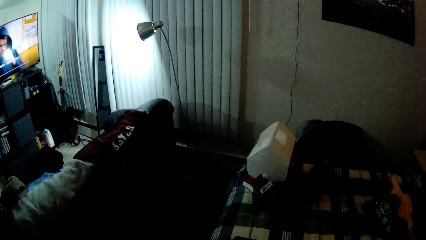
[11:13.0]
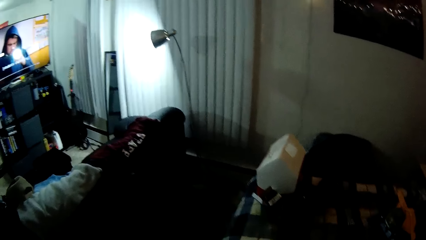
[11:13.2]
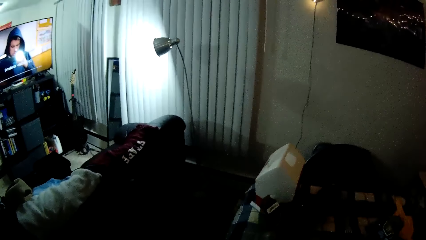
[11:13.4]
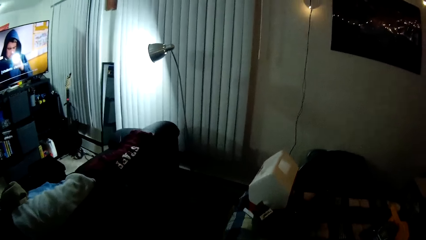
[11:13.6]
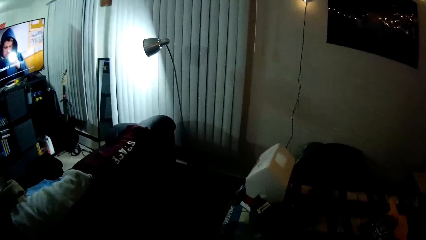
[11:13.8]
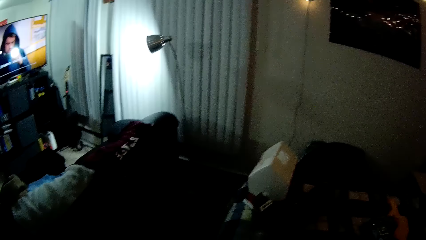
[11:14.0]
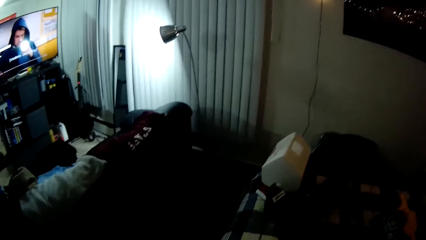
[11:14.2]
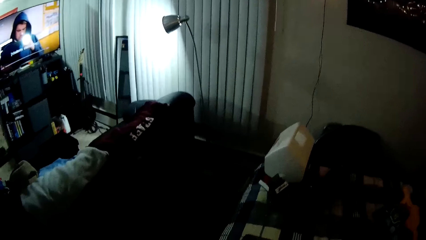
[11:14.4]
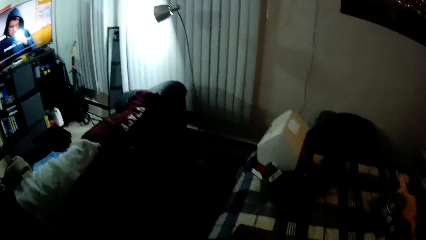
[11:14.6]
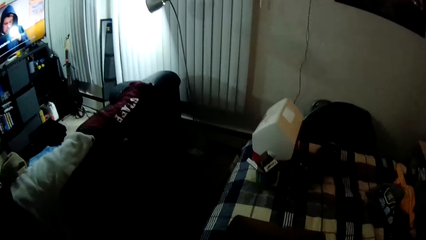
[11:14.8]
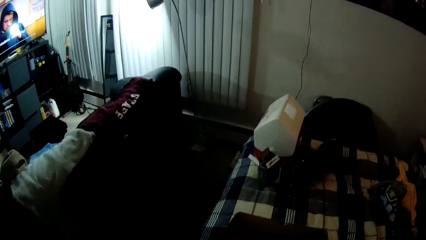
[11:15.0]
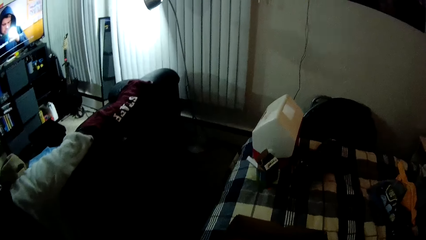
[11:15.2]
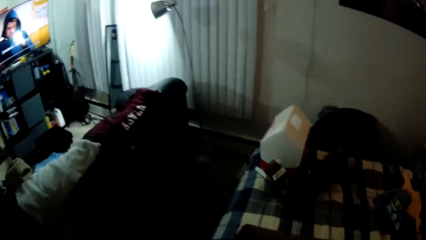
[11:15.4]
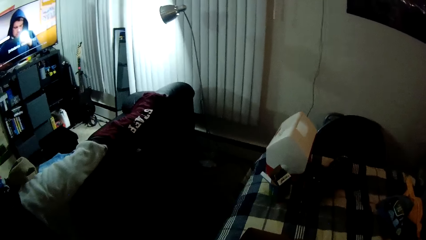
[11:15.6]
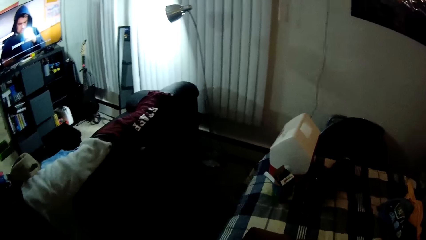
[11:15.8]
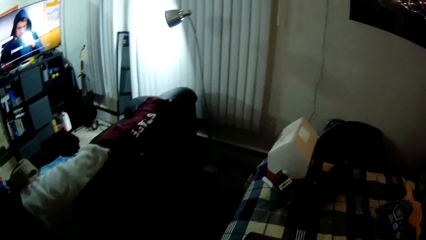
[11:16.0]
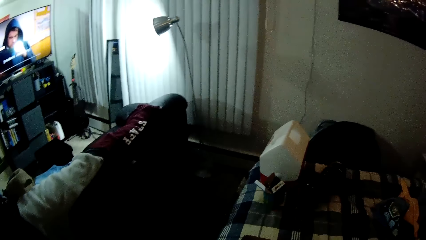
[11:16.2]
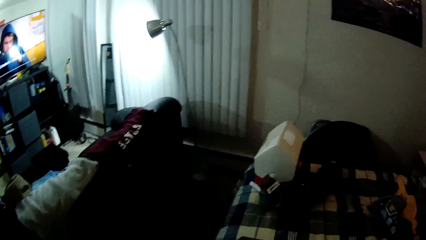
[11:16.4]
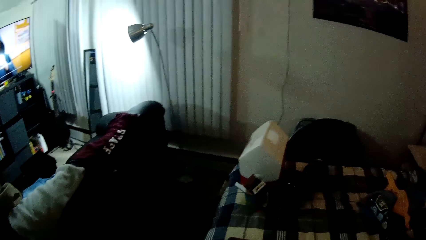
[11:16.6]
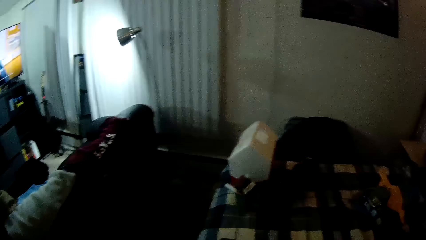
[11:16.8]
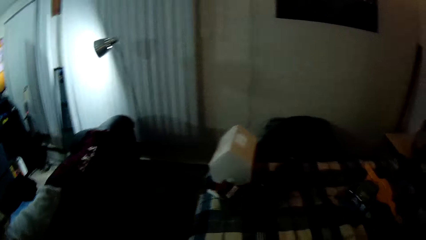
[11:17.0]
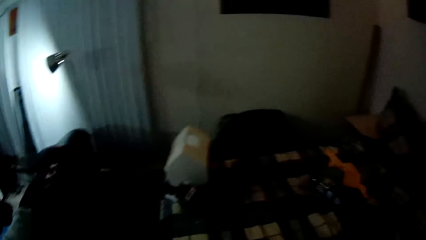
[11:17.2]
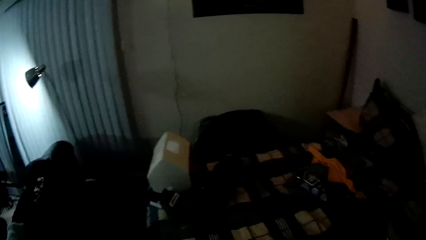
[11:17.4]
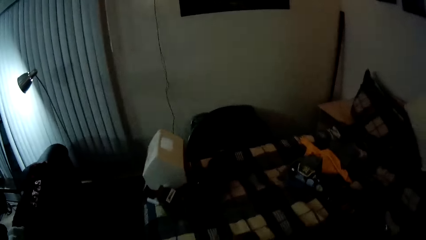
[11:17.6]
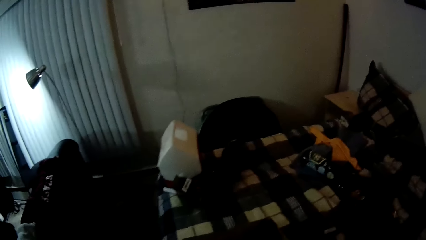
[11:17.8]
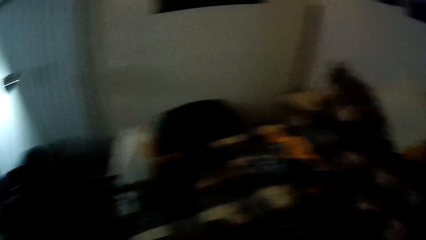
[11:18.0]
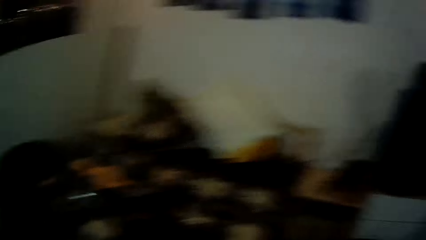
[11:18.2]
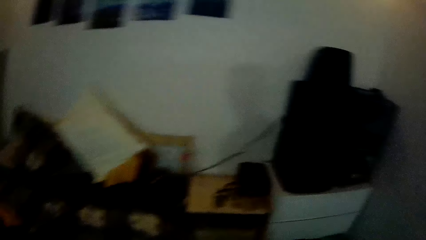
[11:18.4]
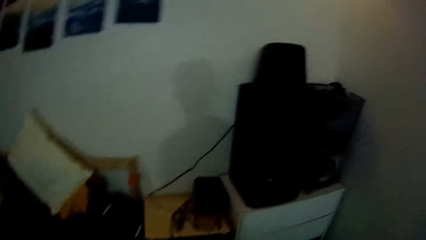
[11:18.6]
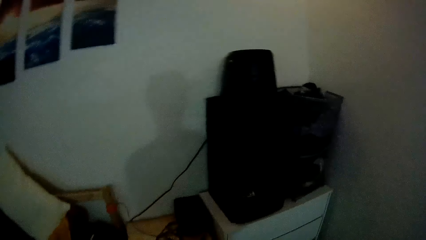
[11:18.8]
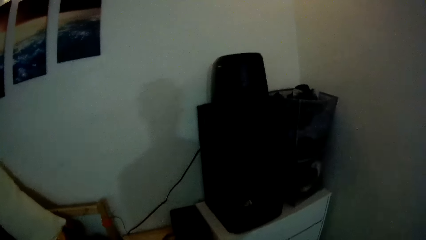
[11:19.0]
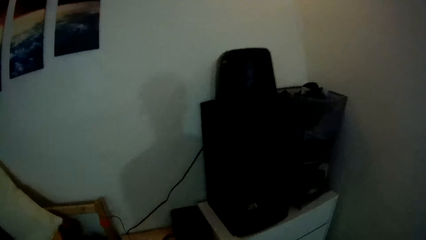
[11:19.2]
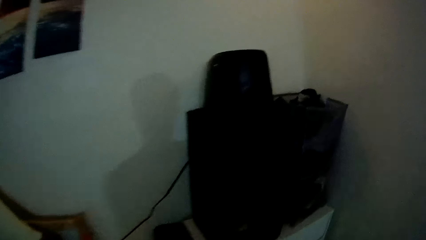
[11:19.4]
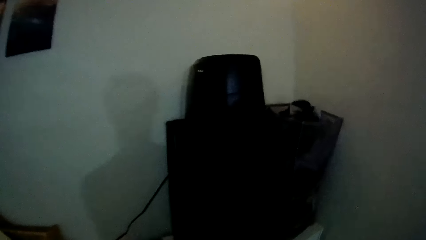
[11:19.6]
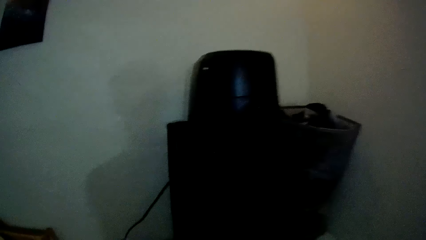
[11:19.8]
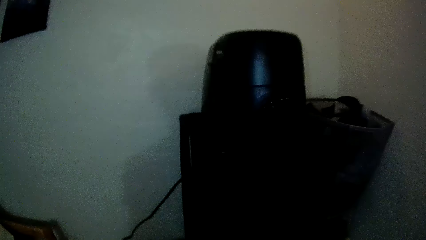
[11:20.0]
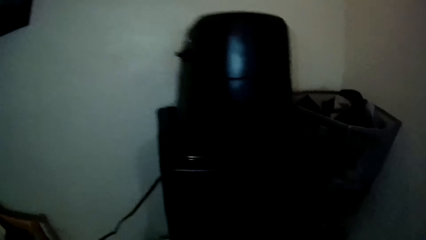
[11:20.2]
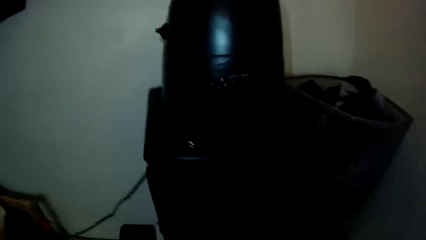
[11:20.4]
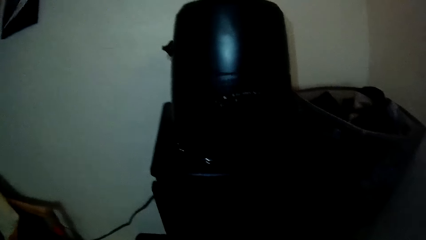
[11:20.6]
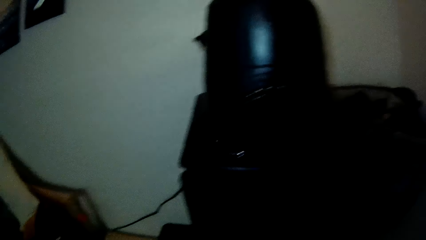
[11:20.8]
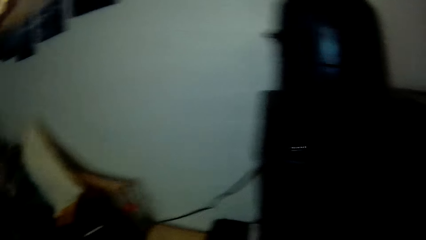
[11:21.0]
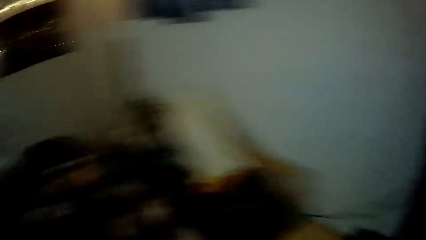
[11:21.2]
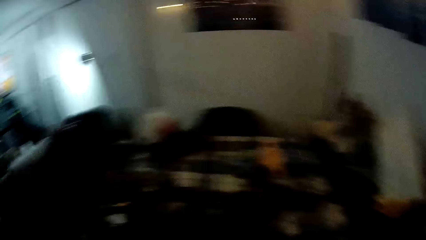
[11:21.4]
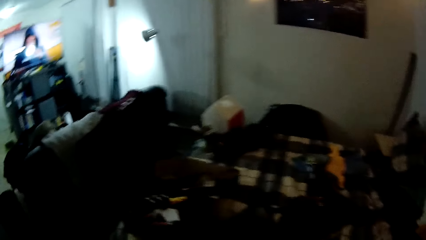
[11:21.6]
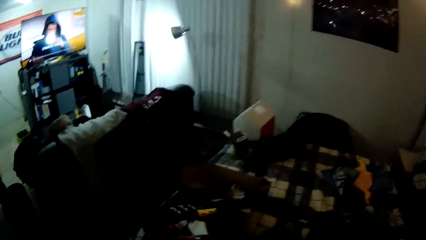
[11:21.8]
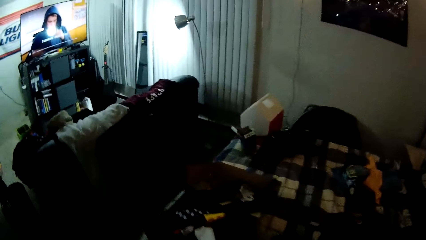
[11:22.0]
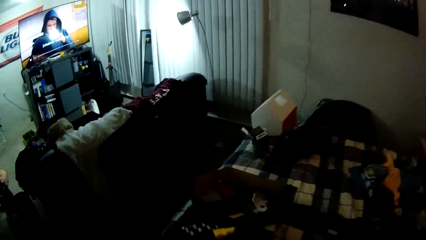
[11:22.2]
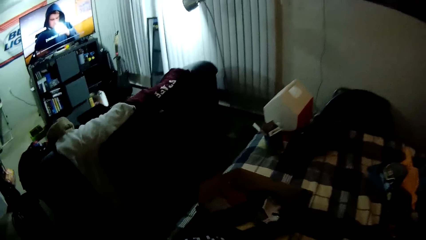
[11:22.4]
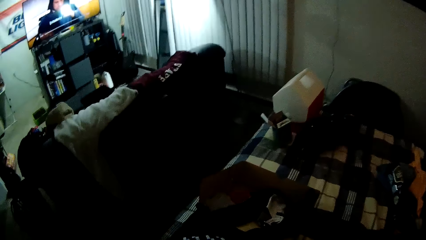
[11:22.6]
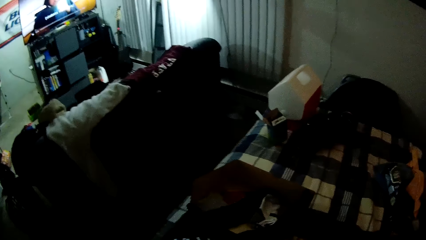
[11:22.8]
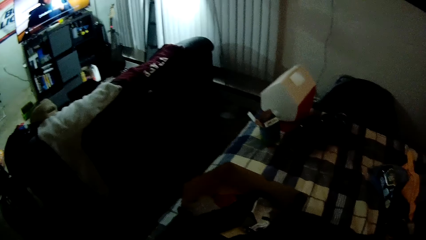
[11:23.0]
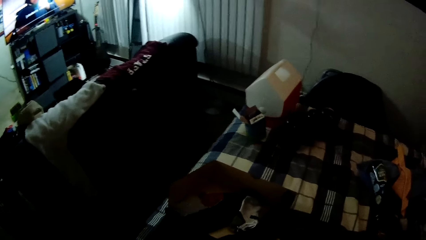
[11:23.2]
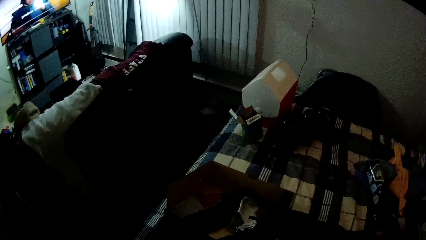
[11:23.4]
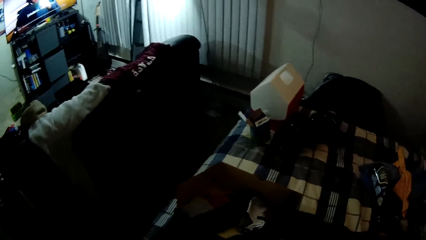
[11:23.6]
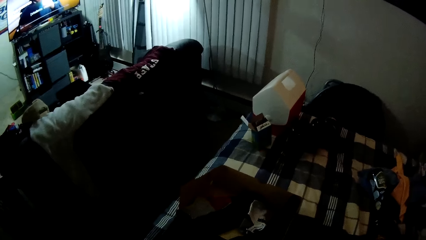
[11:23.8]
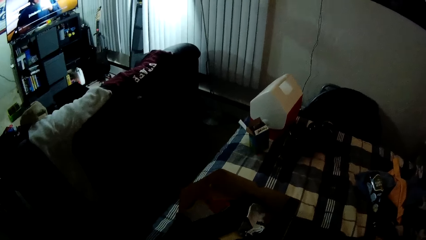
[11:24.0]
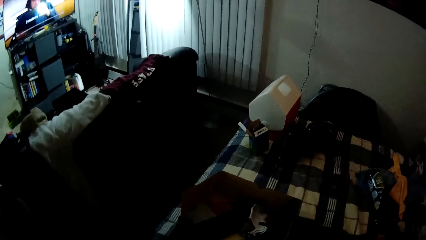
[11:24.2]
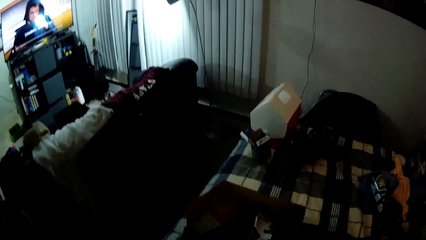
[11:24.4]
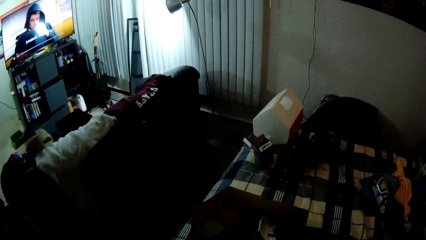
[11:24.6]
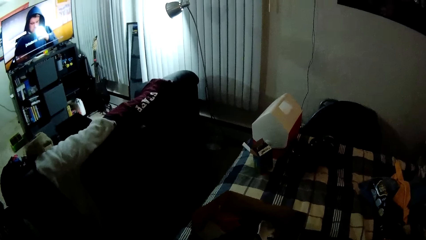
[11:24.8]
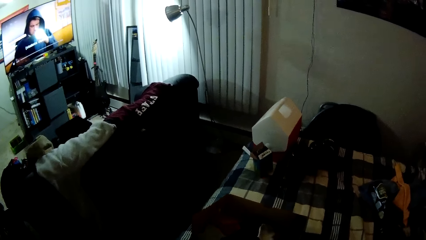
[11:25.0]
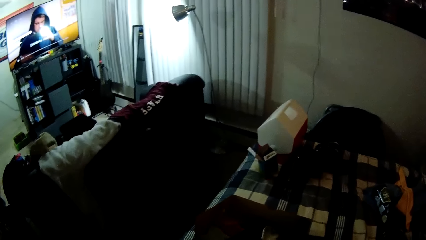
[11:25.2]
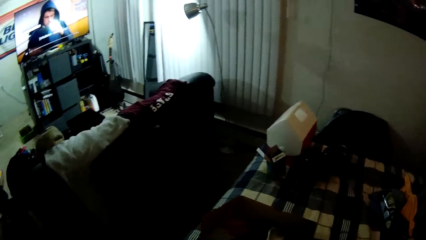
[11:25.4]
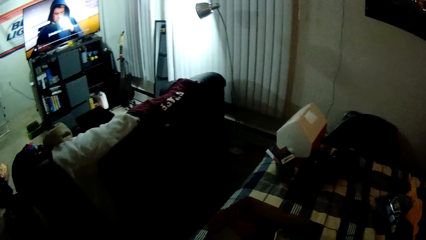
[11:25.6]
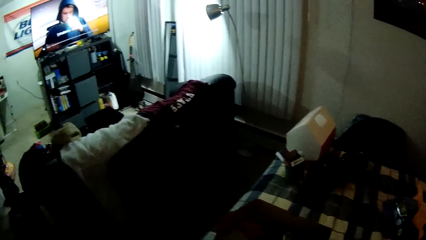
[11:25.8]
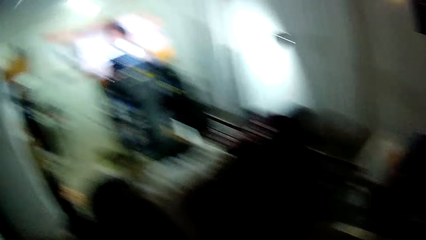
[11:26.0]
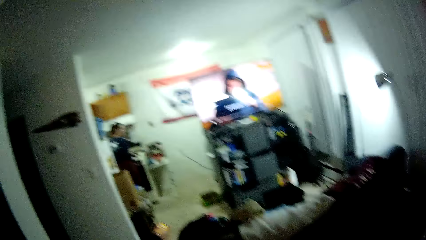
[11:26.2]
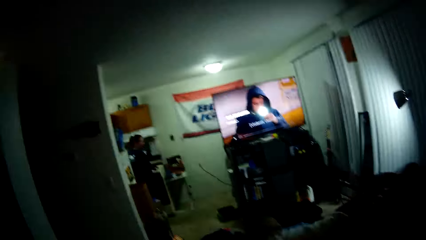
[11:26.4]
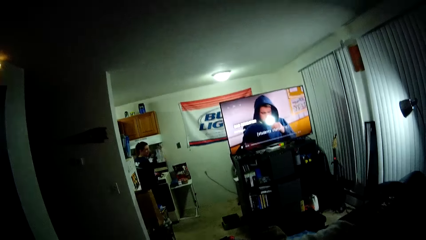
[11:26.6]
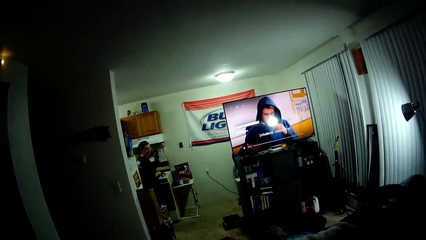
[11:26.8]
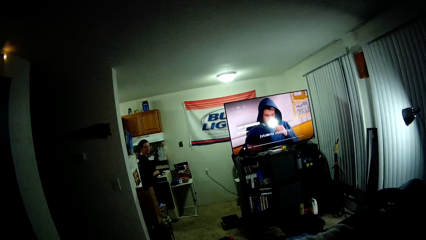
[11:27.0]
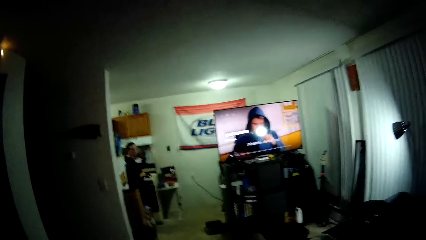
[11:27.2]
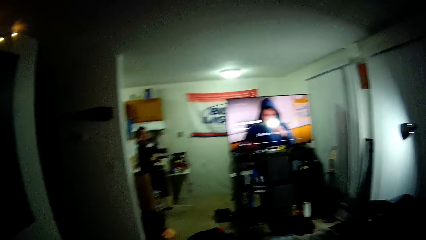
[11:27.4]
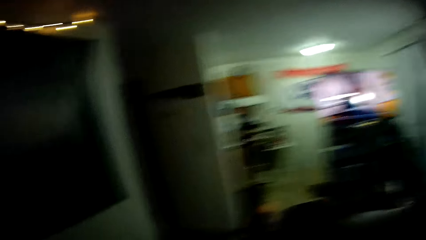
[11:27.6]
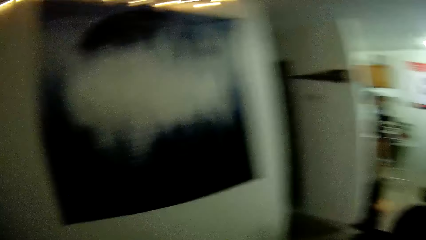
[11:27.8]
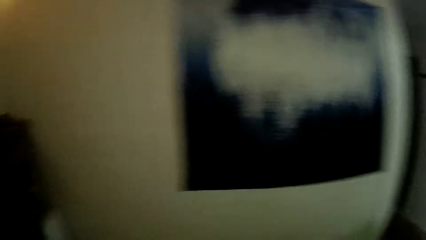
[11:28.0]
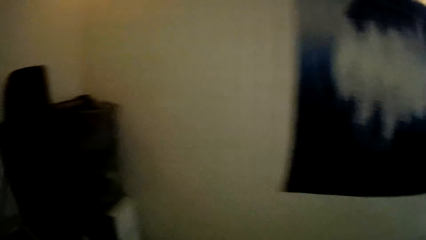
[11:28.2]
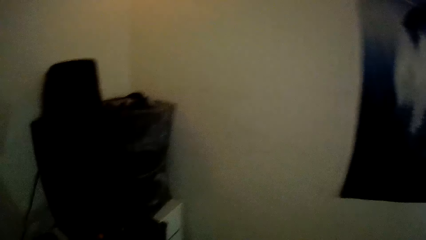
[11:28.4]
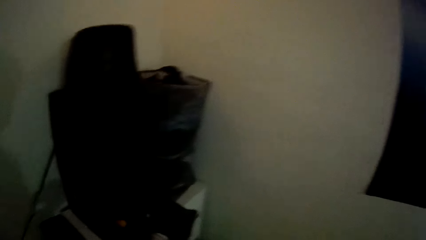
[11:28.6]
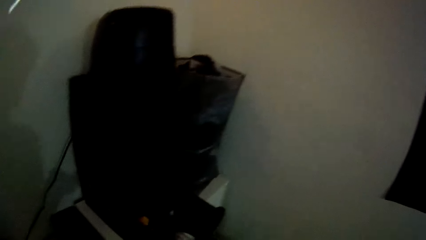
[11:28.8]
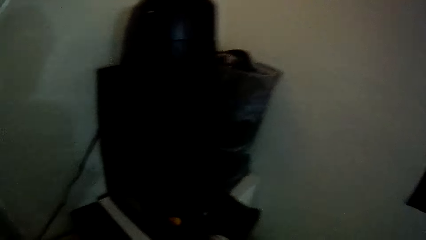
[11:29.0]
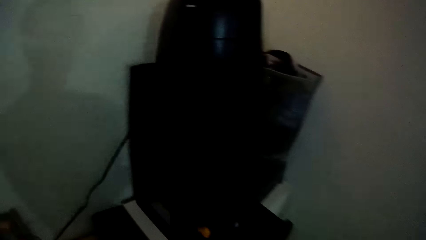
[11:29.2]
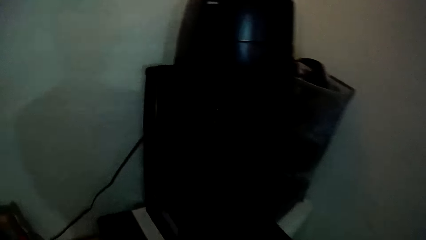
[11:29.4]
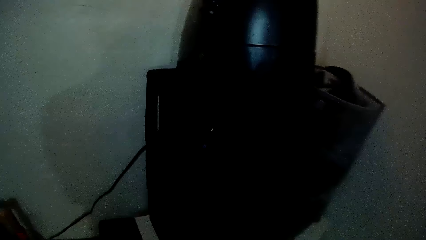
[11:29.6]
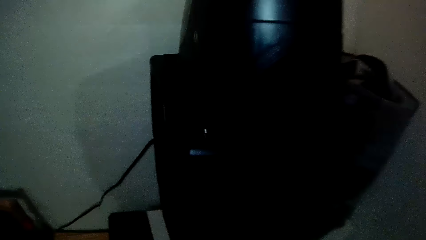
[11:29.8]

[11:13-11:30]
The camera wearer keeps the cloth. They pick the socks from the bed. They turn around.
